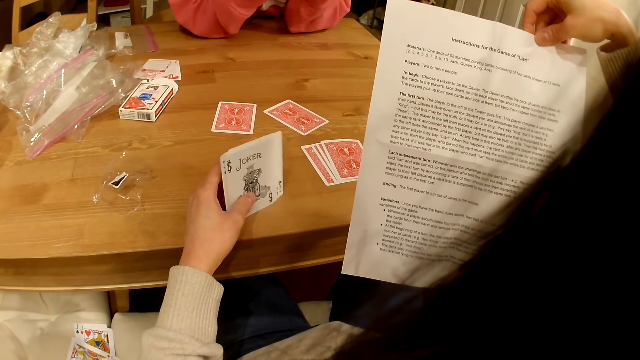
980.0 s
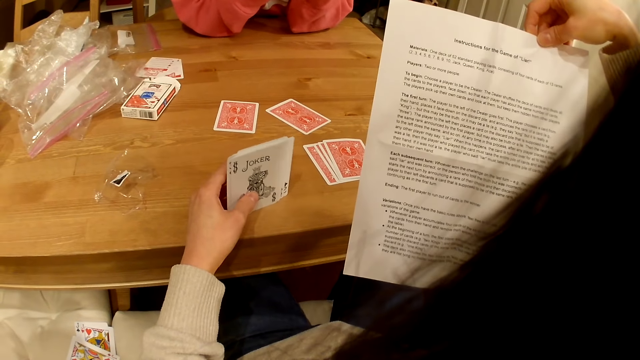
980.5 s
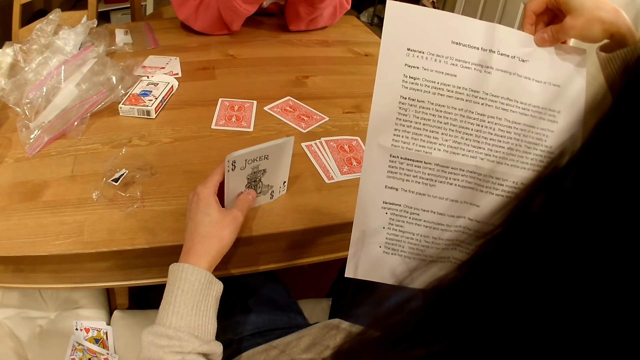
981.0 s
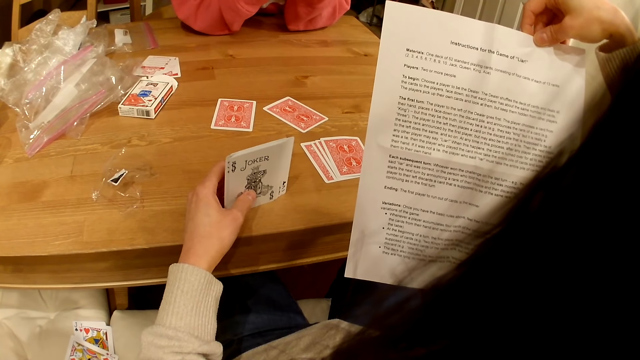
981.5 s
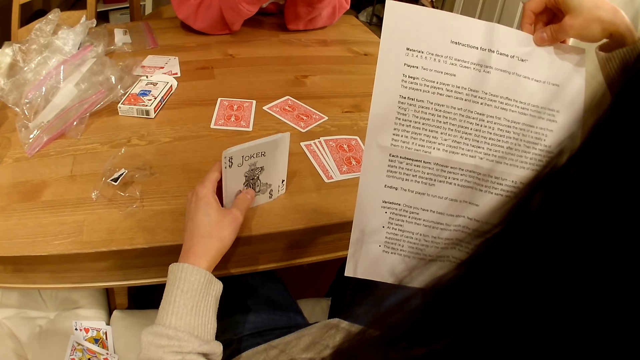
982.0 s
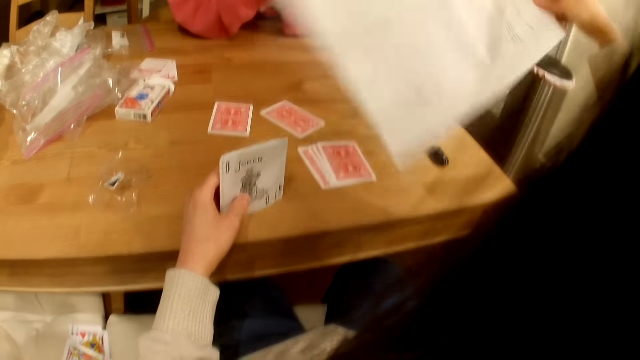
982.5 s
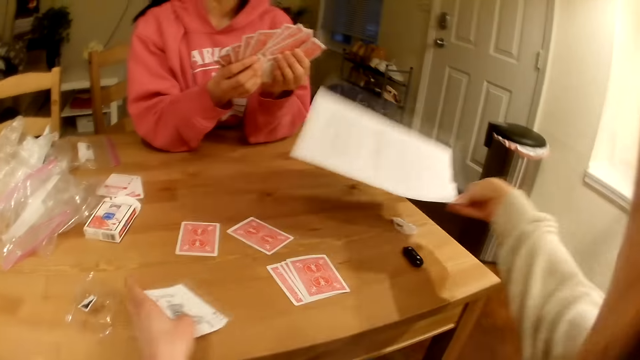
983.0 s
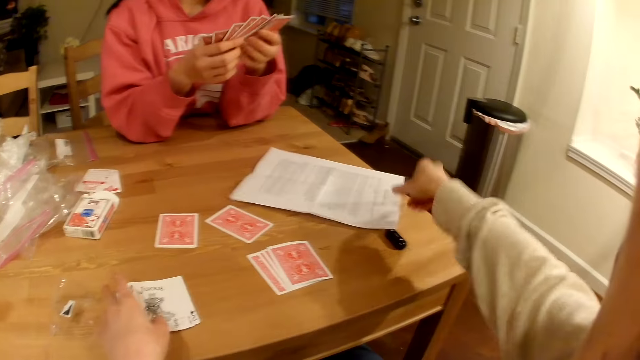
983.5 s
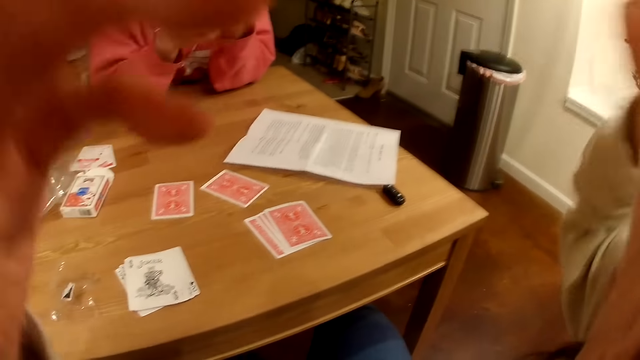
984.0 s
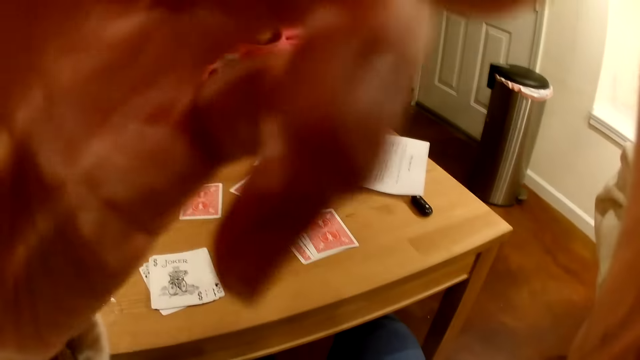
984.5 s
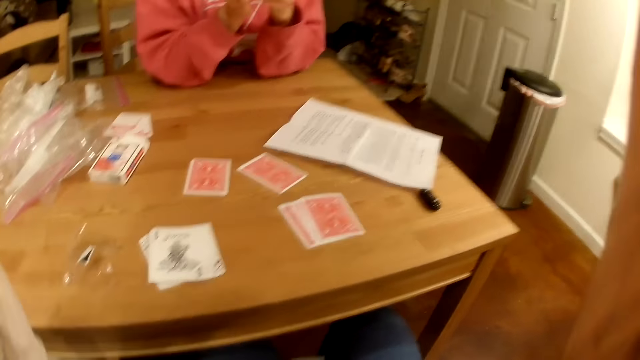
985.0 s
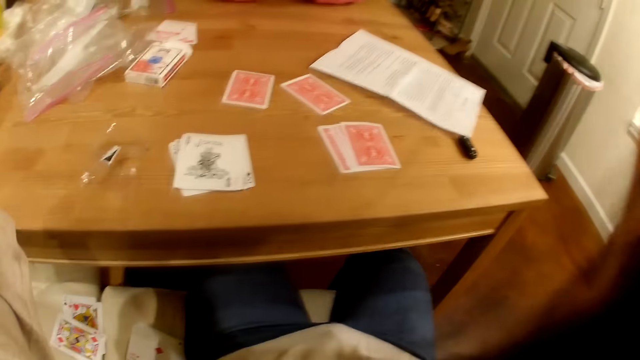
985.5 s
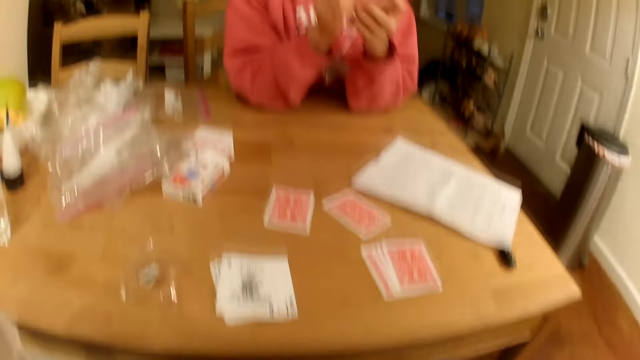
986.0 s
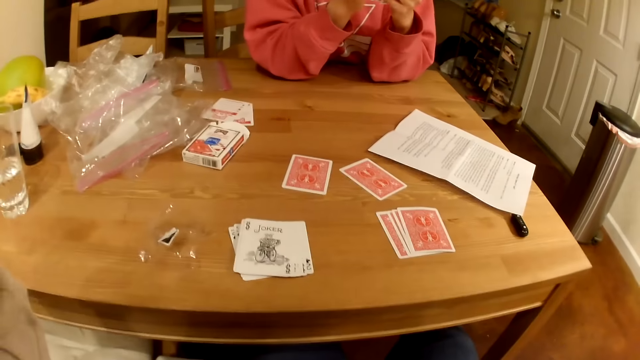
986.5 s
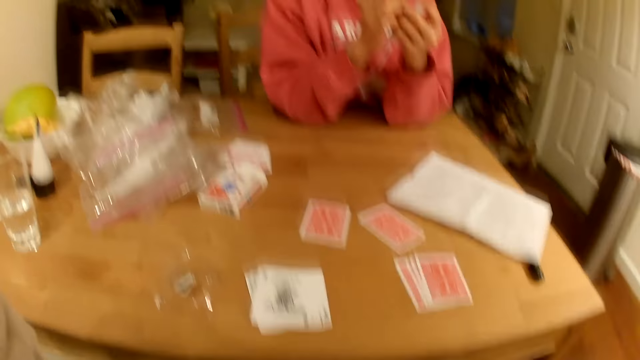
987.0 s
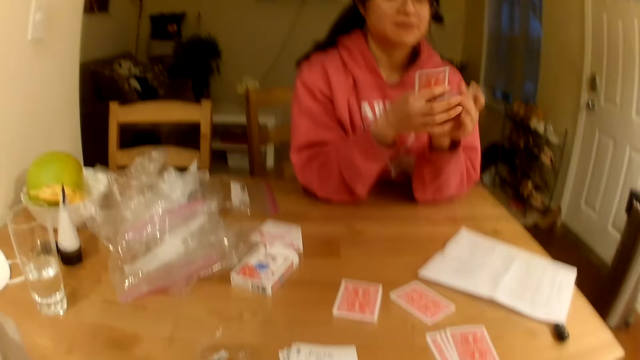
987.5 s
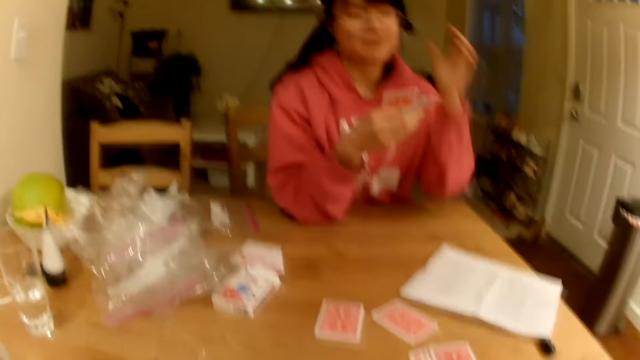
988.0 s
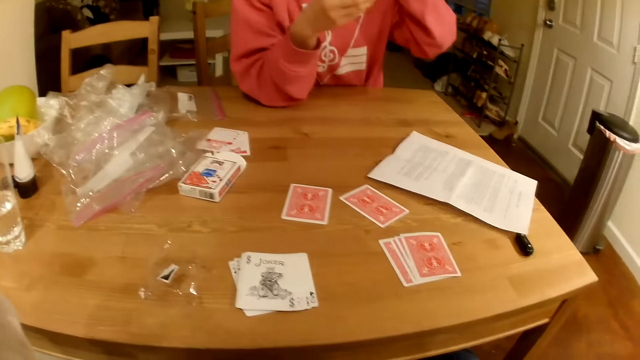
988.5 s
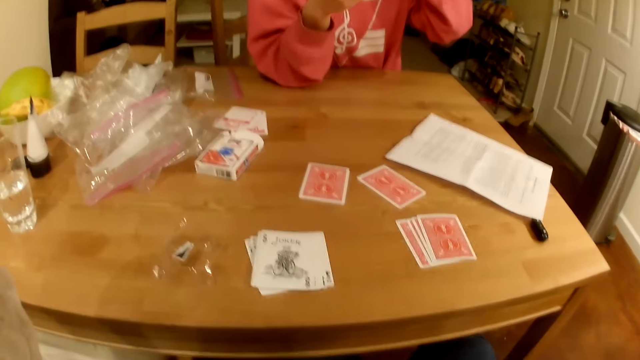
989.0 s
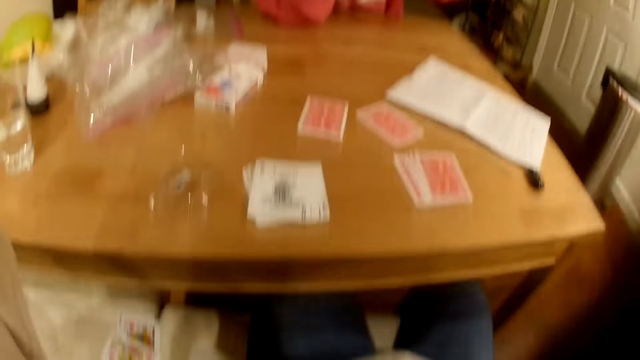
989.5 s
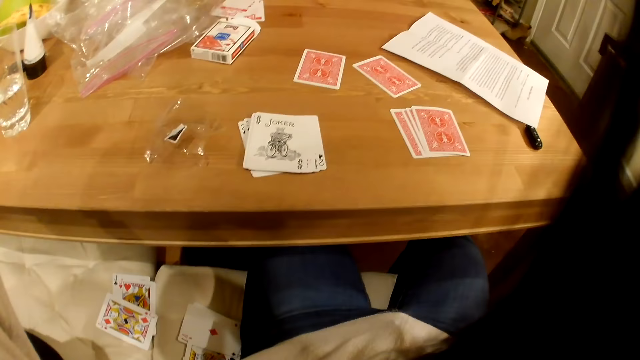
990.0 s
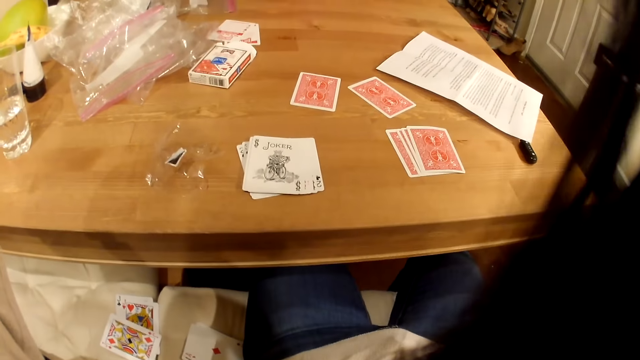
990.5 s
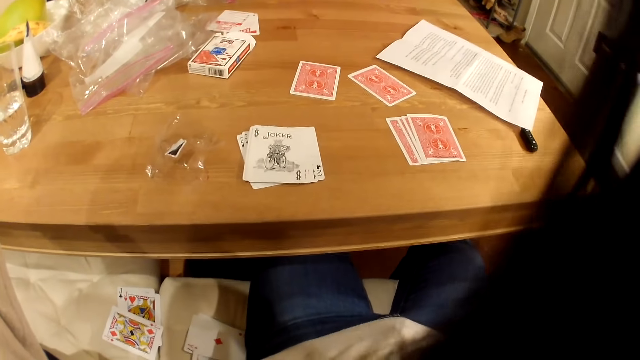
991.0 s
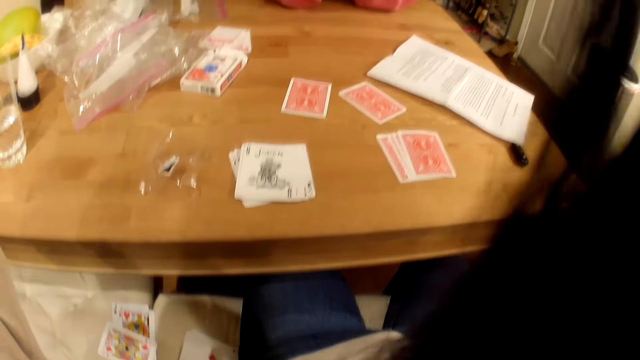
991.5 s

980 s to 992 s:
The camera wearer puts the written paper on the table. They adjust the camera.

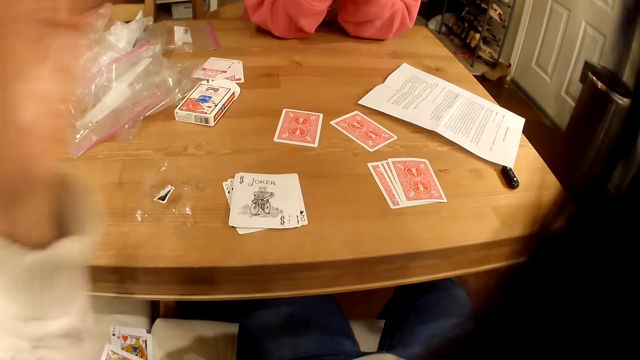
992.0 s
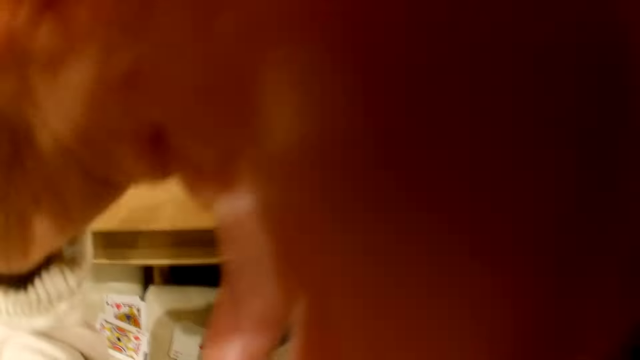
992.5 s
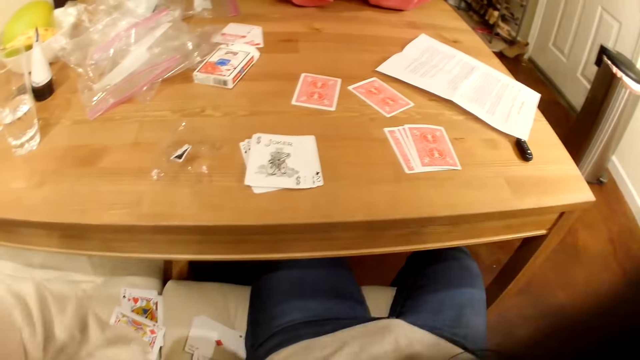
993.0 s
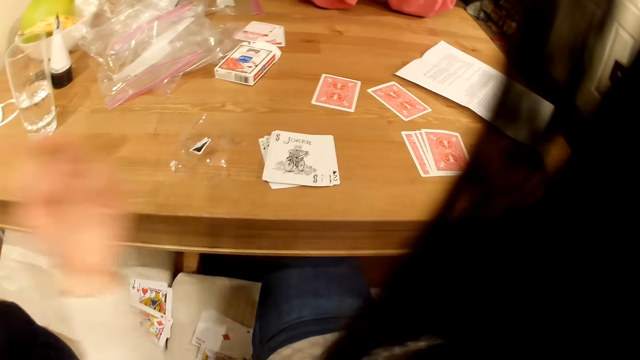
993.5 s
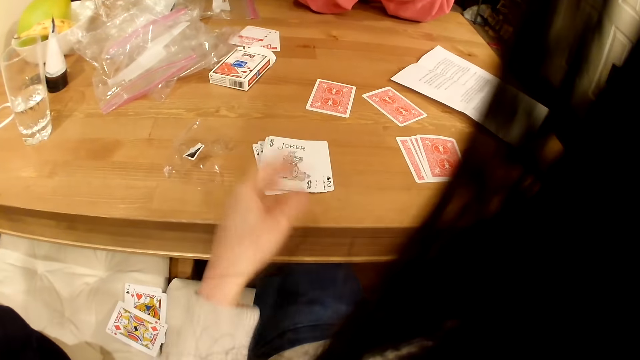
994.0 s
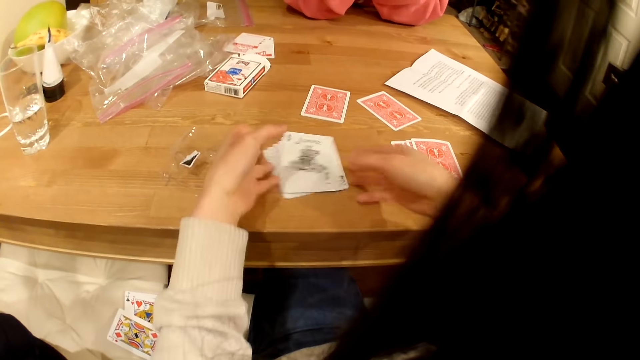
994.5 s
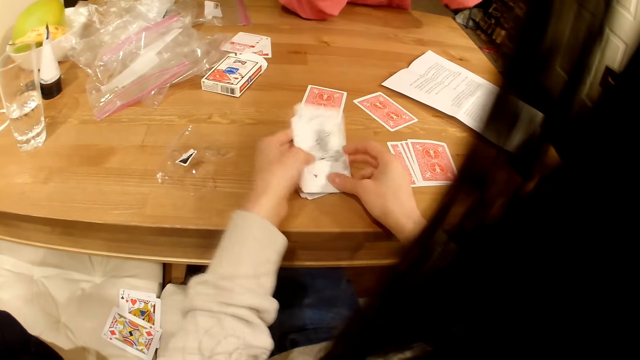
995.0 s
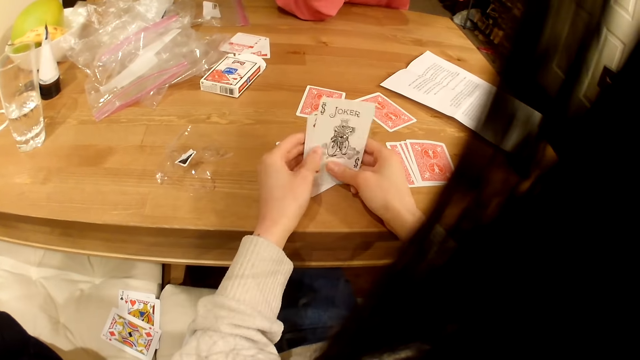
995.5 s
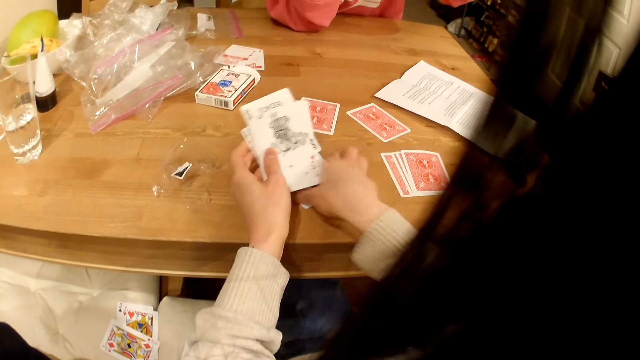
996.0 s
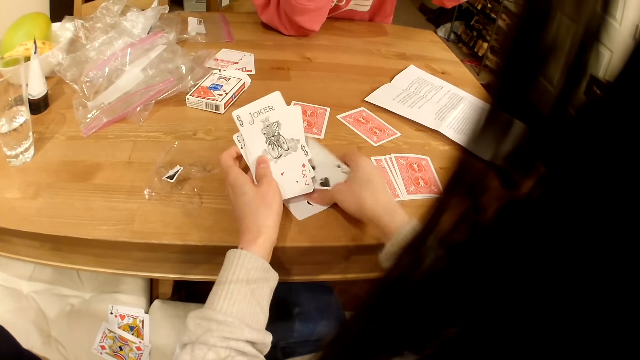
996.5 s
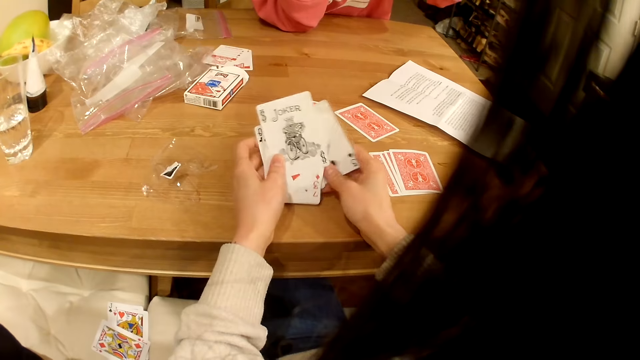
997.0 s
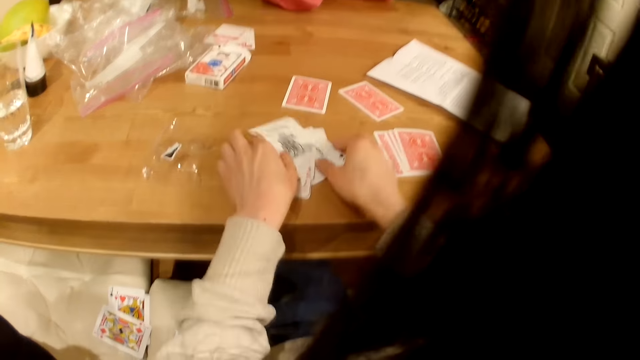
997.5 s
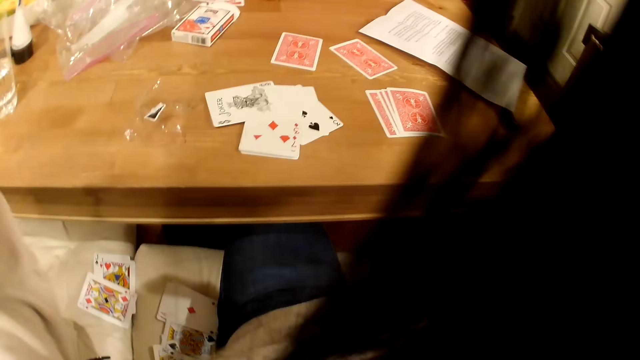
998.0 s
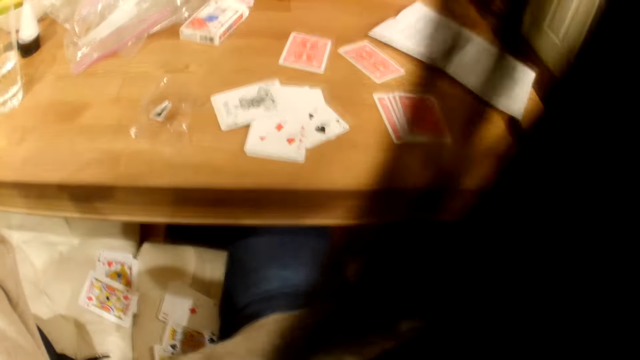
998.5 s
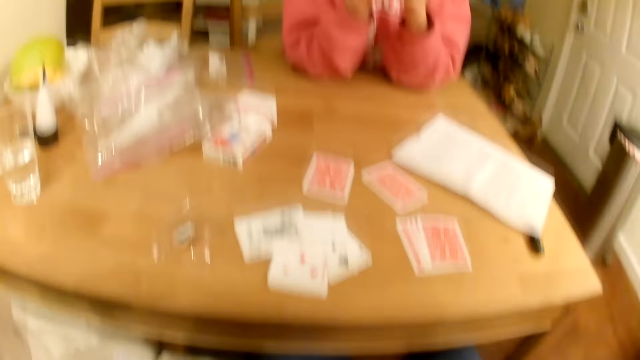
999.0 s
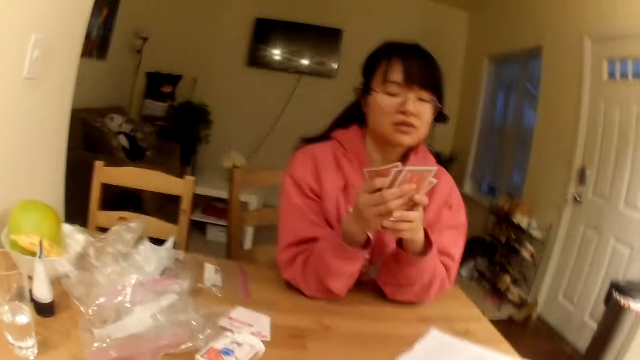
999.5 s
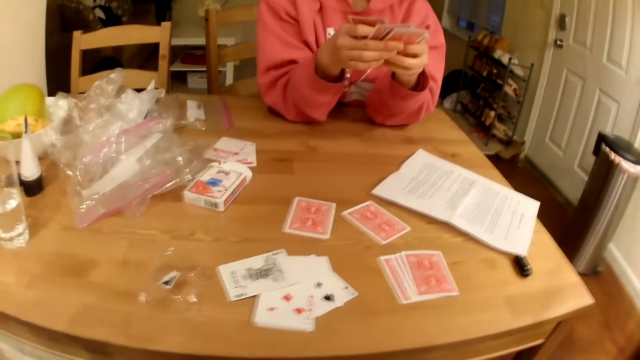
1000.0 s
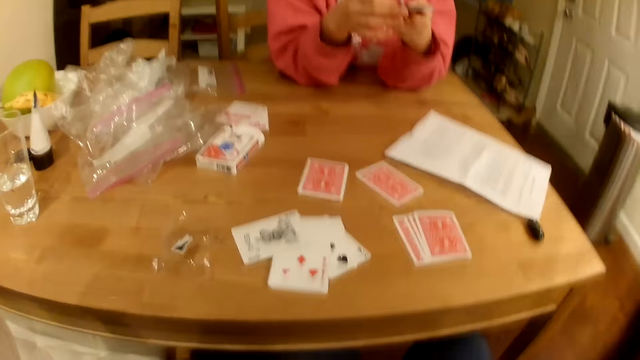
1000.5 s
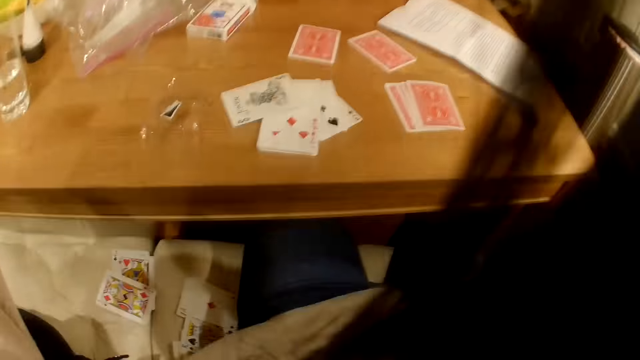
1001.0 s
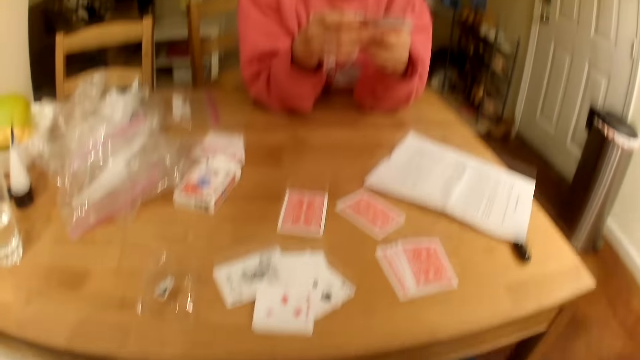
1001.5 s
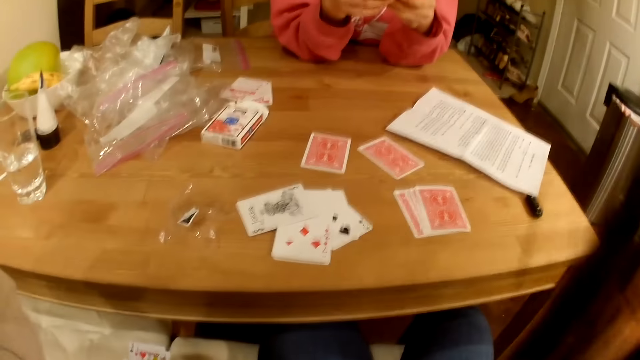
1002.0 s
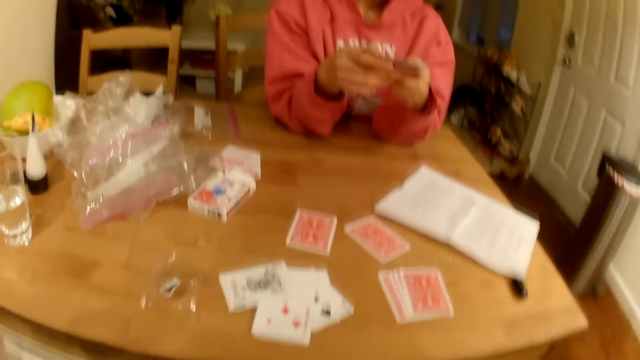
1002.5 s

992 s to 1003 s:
The camera wearer picks up playing cards from the table. They put the playing cards on the table.
